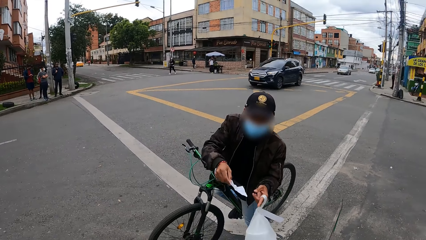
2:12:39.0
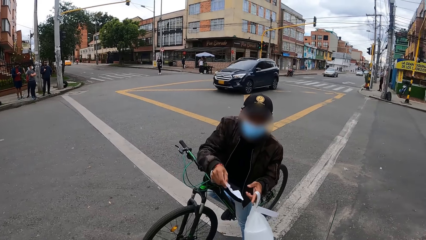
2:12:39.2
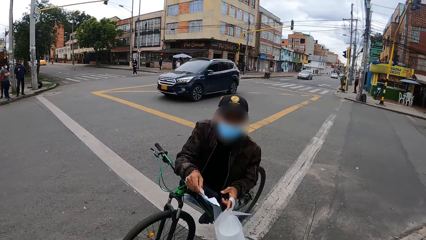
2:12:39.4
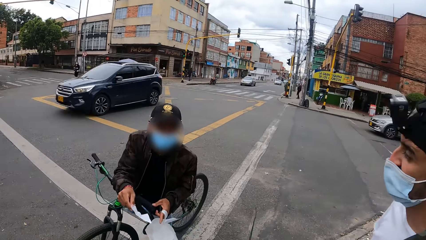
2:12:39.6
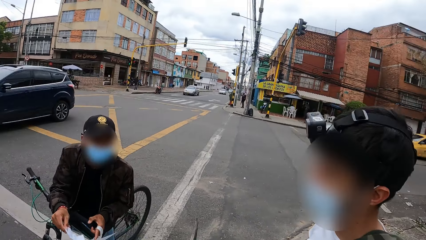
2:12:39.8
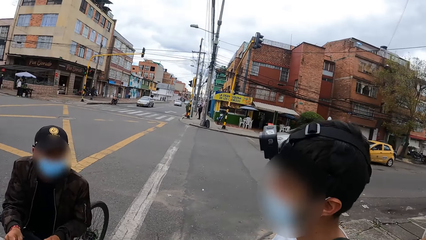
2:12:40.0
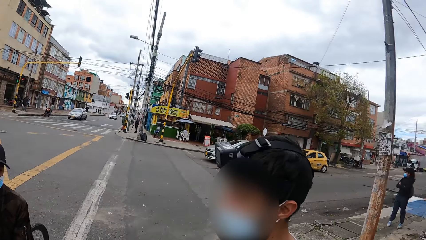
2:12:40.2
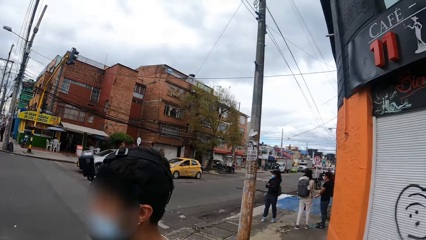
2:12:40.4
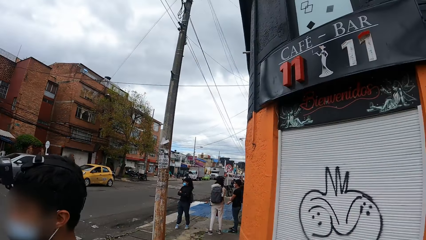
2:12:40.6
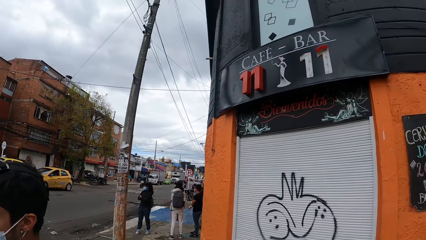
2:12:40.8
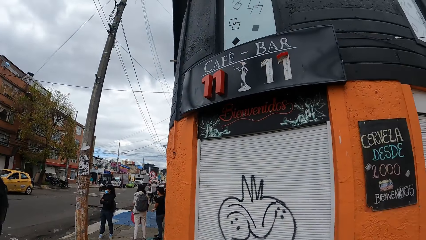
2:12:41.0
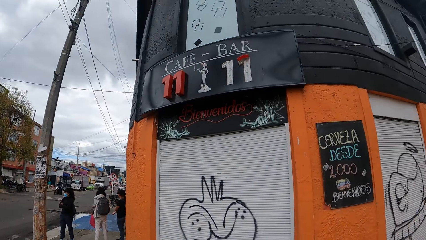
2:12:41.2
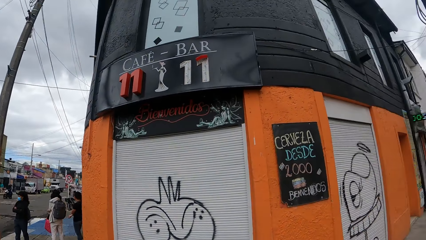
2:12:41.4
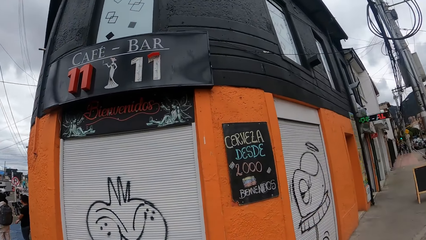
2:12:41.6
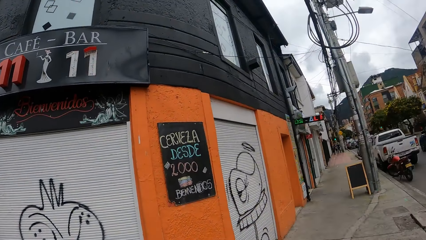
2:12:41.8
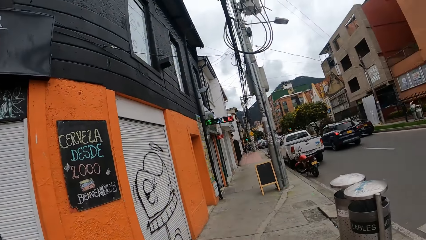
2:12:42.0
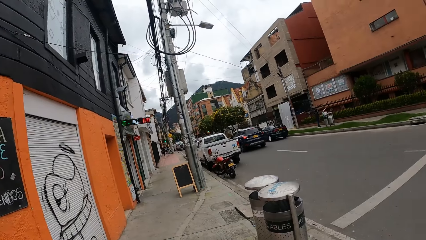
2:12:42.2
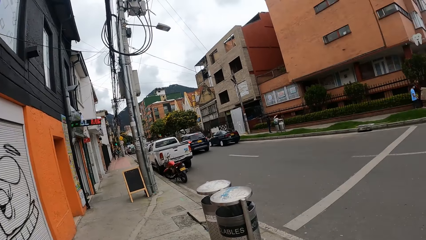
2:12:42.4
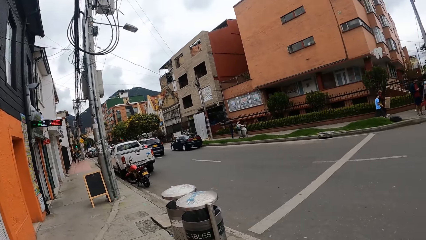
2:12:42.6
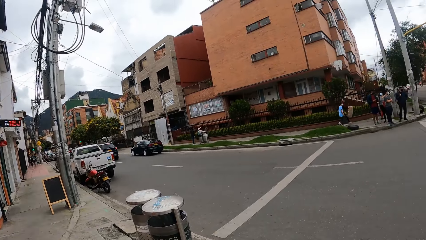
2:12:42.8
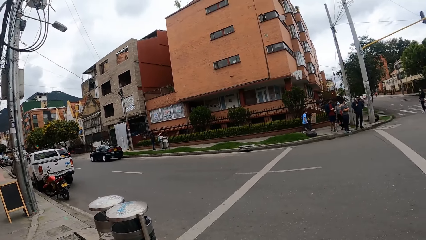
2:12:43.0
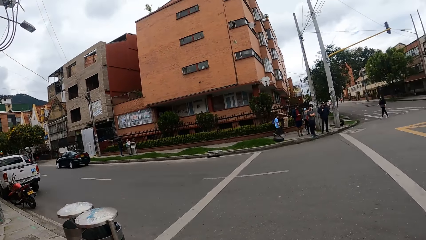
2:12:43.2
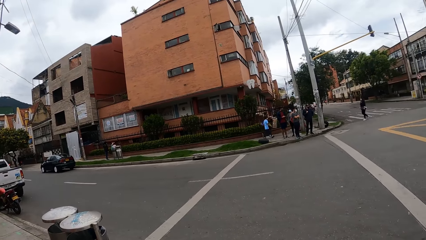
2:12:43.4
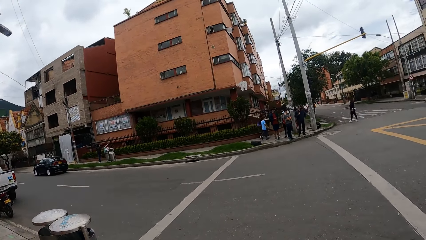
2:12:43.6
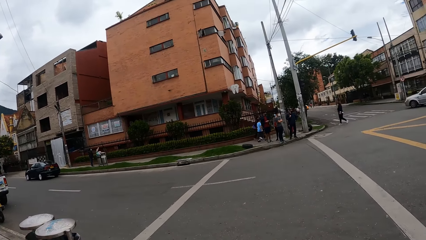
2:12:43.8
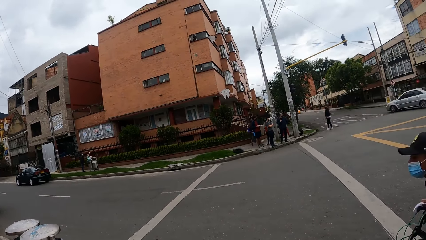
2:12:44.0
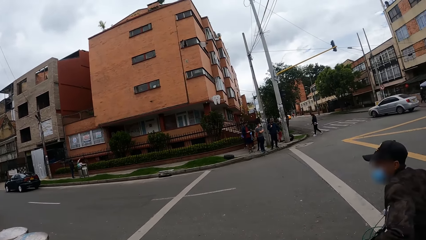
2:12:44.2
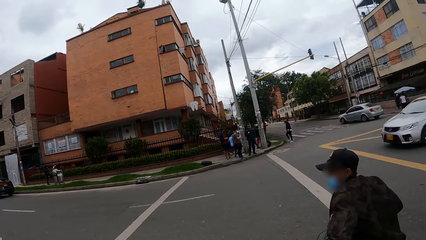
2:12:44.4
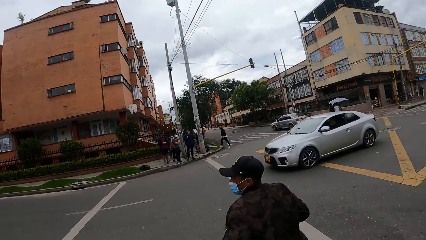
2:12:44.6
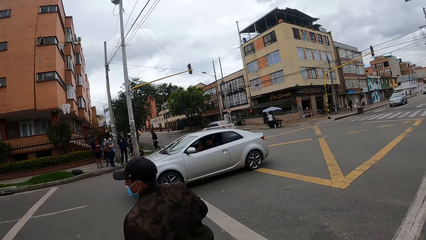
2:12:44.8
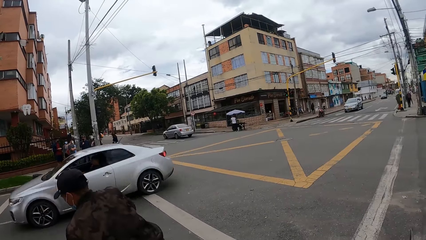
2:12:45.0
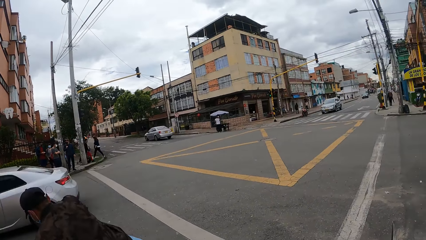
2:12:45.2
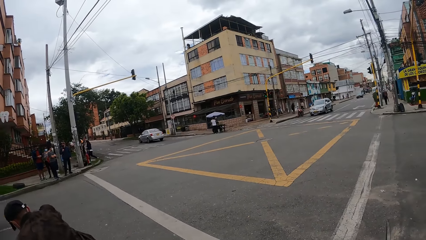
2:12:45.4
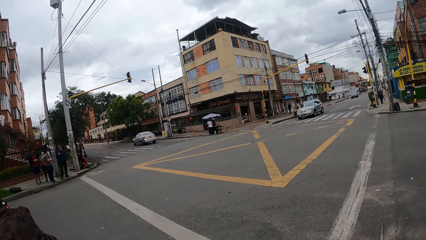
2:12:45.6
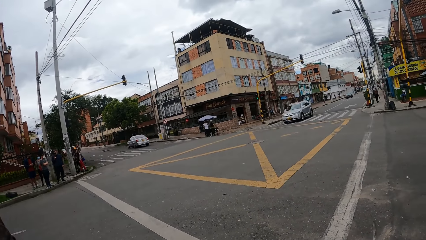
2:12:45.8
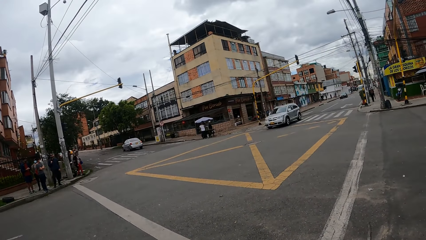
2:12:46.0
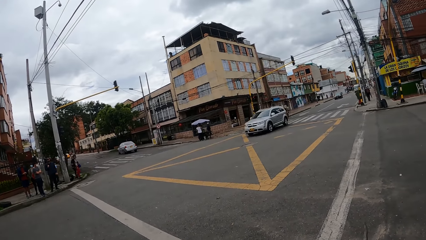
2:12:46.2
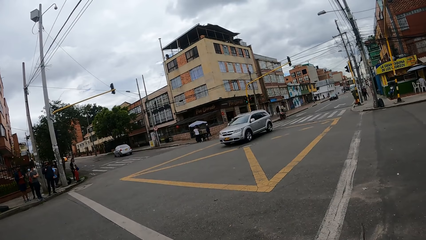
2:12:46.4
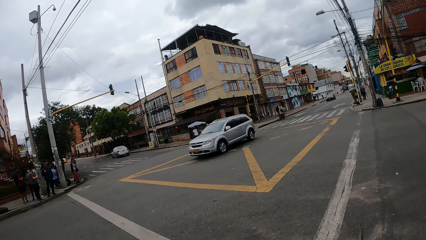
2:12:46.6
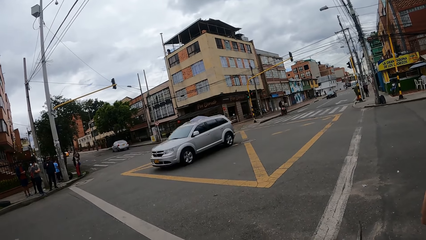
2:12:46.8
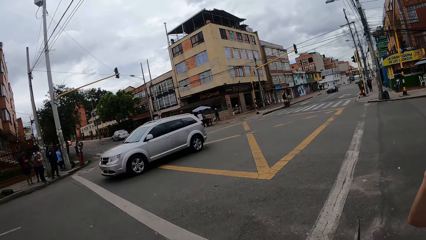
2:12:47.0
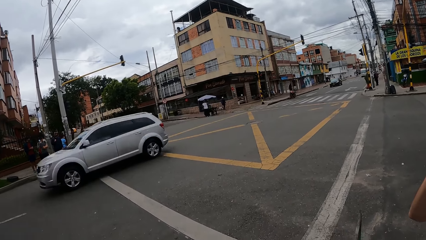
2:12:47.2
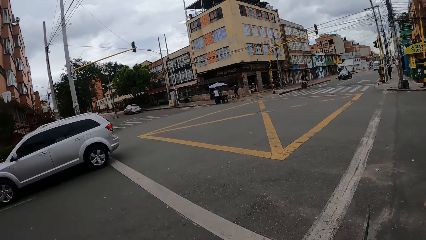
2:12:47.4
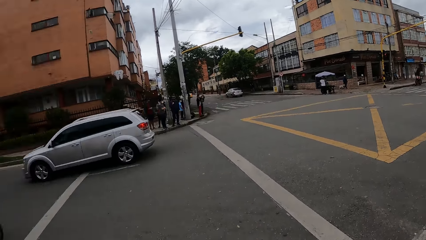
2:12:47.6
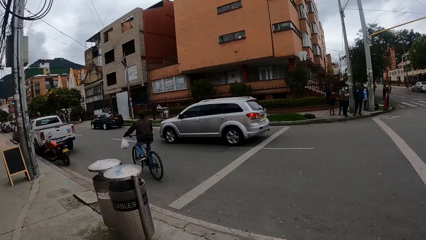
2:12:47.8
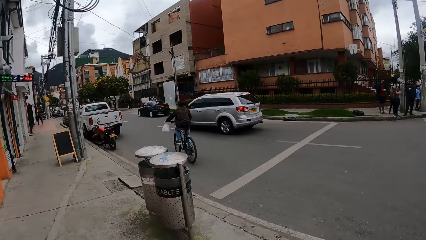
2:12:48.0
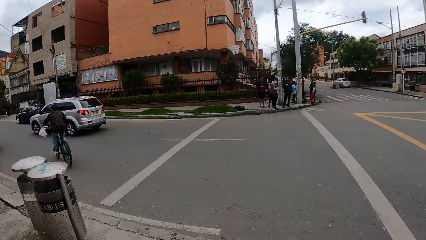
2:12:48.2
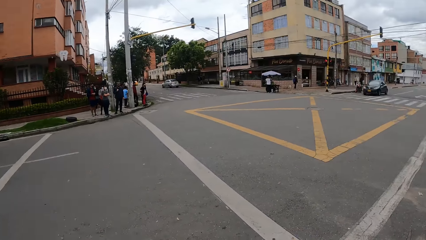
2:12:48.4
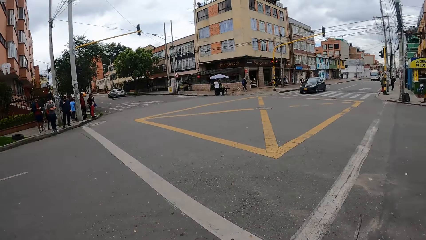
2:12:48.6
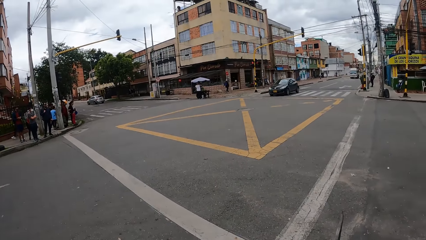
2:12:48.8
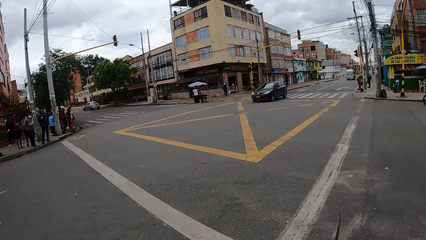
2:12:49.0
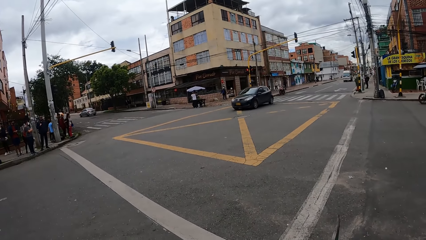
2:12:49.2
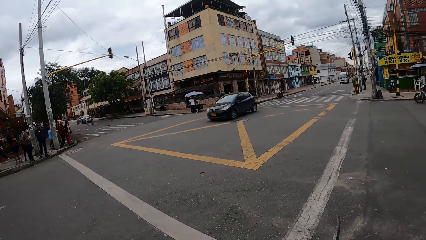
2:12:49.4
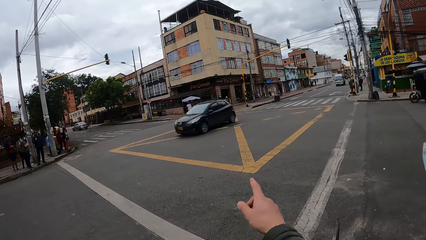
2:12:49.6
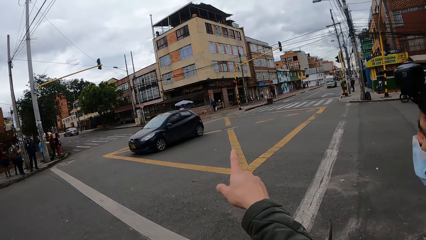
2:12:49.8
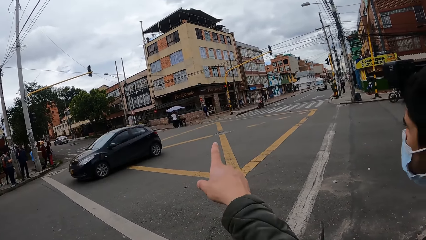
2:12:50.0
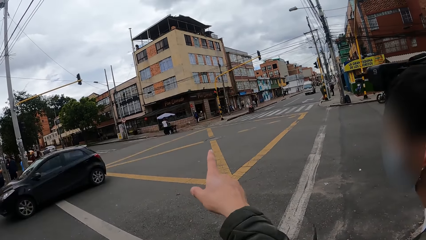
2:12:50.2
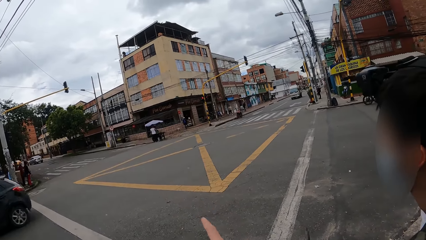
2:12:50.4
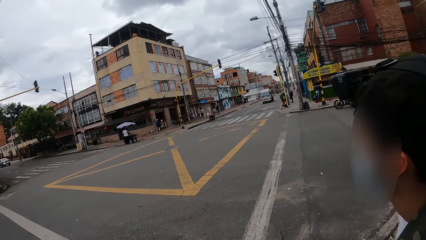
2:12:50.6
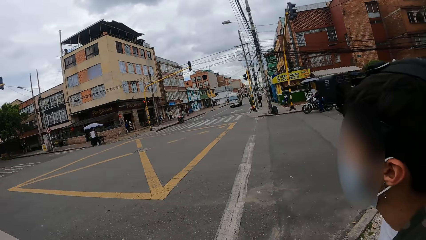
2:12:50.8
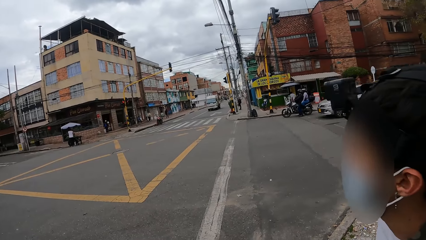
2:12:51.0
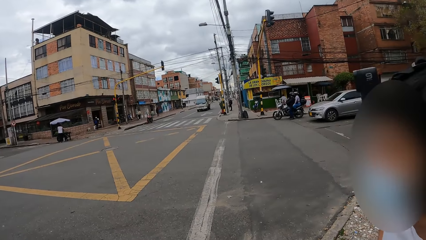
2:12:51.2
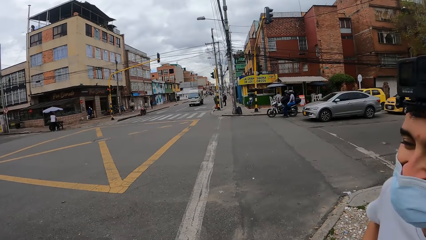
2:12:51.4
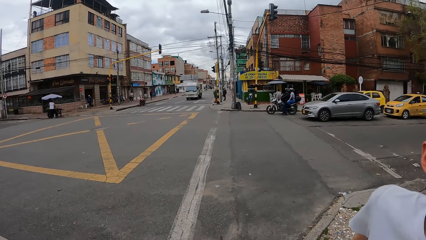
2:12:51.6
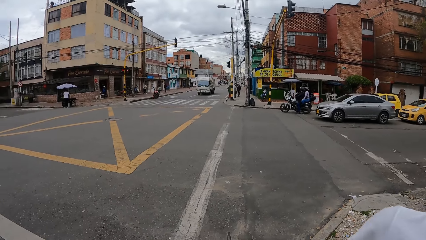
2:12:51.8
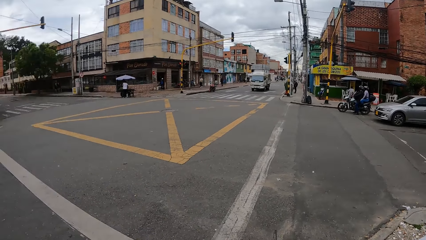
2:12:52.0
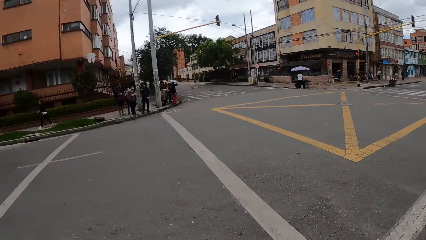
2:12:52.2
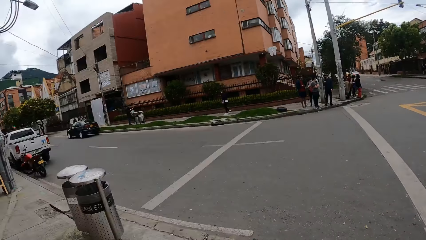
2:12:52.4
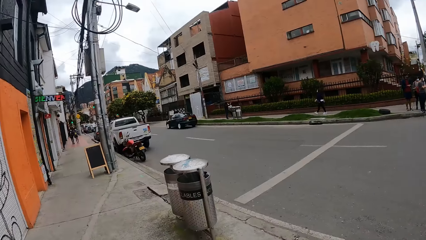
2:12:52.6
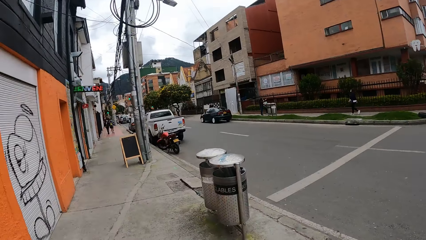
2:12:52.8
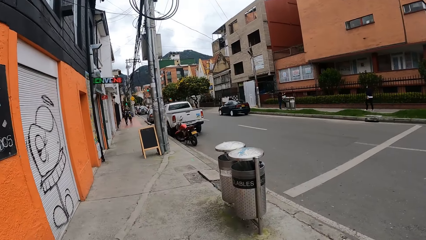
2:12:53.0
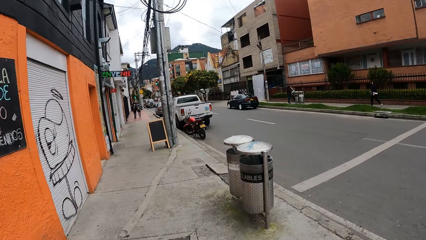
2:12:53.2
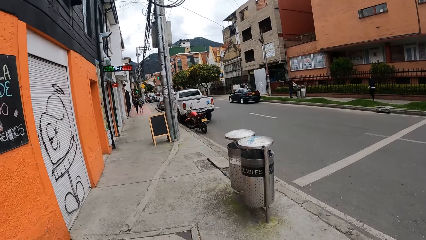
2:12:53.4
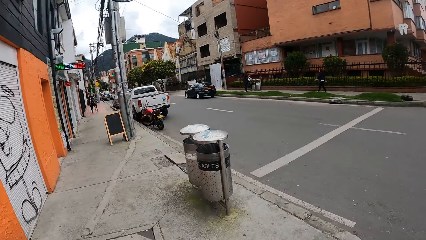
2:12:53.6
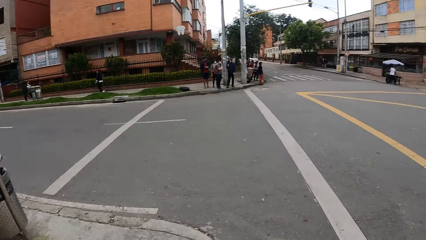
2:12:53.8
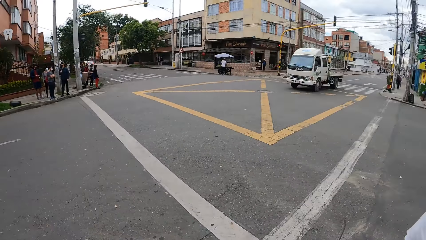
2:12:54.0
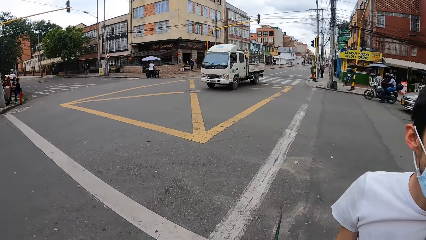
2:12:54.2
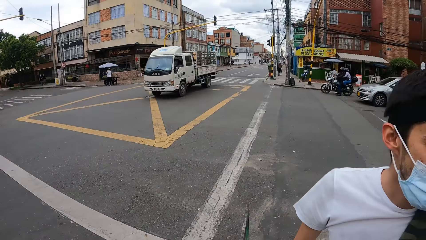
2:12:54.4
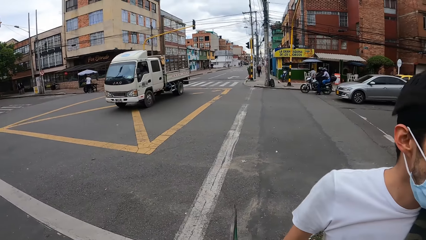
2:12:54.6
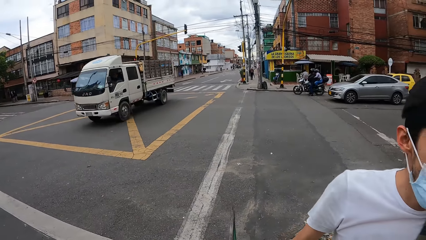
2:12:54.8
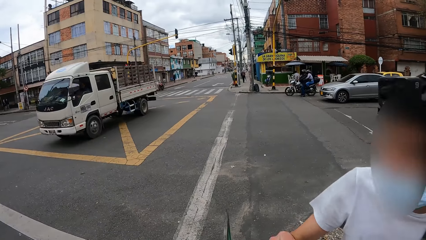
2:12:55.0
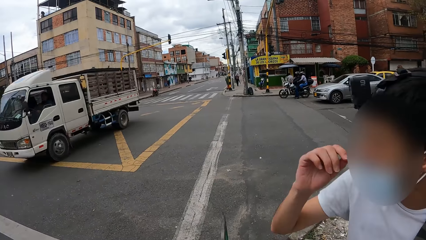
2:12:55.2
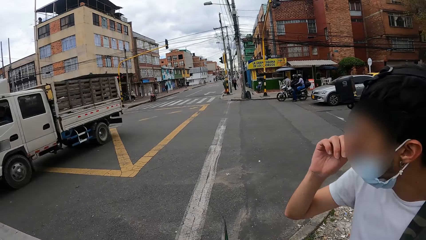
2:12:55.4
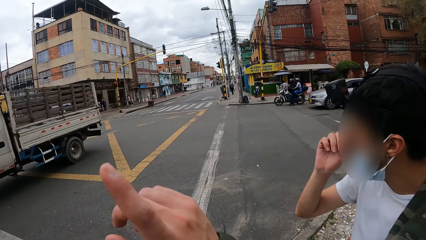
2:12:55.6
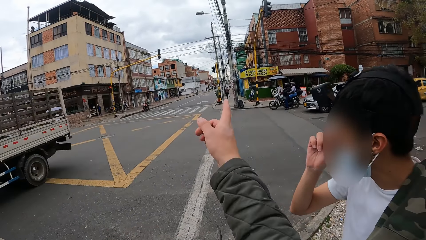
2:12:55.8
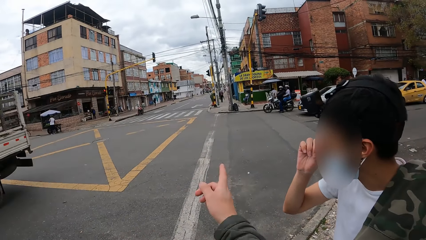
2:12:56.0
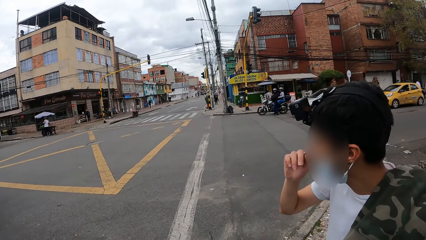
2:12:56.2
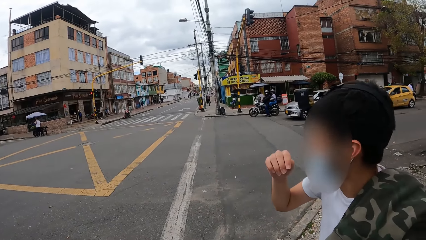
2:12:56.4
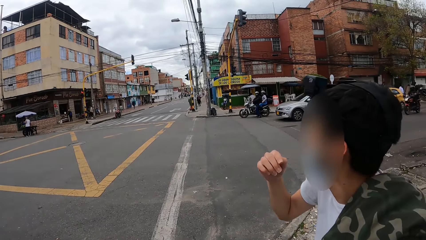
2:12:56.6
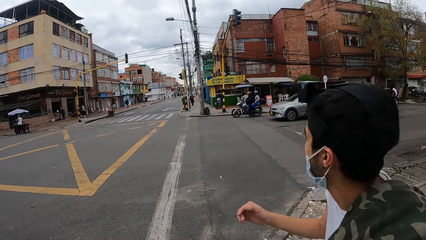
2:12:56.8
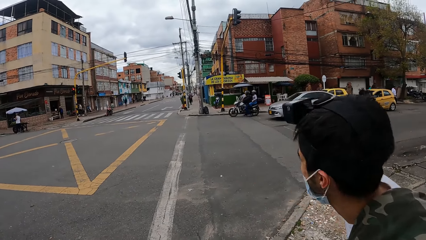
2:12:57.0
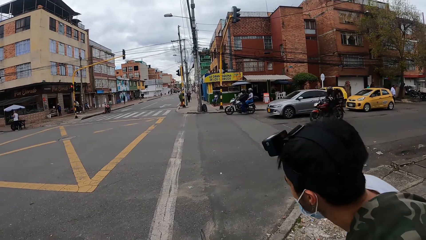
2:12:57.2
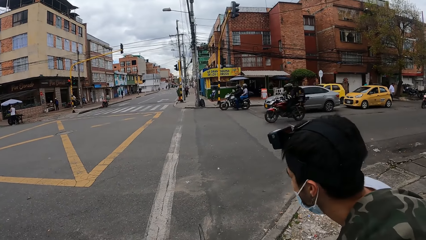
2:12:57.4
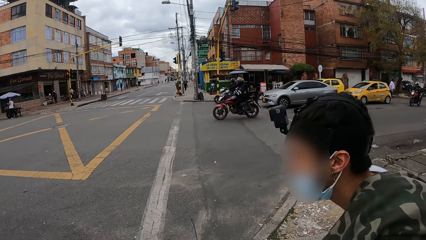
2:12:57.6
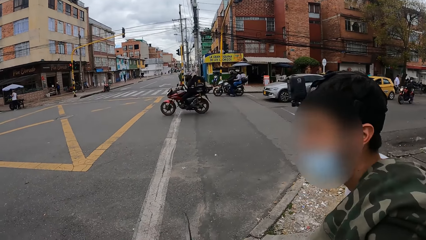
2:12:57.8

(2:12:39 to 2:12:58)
The biker interacts with the man. Another man gives the camera wearer the paper. The camera wearer looks around the house. They look around the road. The biker rides past the camera wearer. The camera wearer interacts with the man. They point at something. They look around the road. The man adjusts the nose mask on his face with his right hand. The camera wearer converses with the man.
